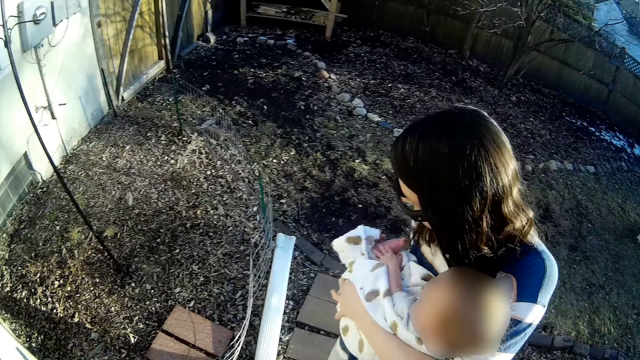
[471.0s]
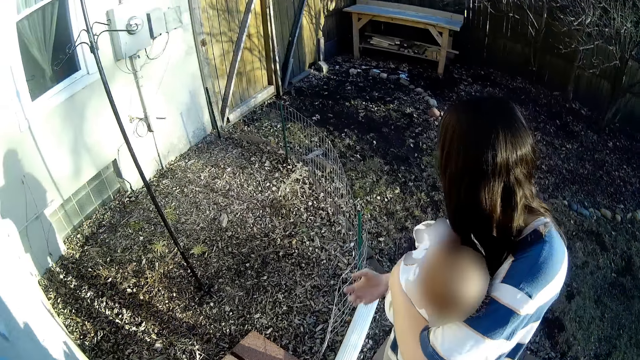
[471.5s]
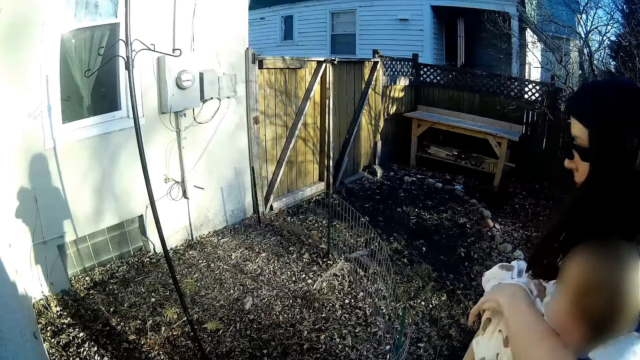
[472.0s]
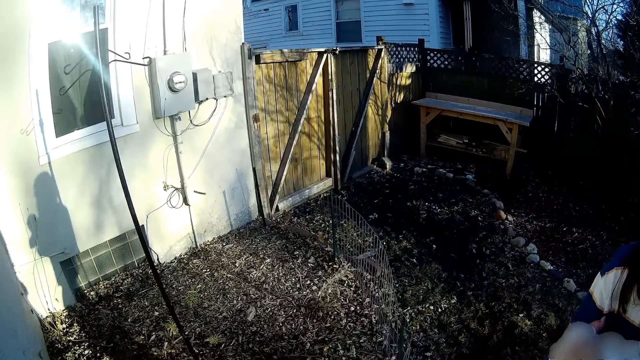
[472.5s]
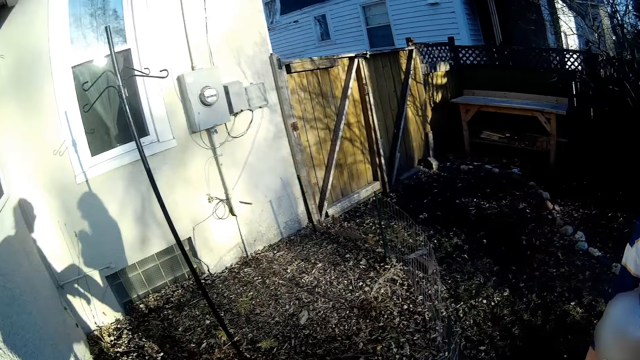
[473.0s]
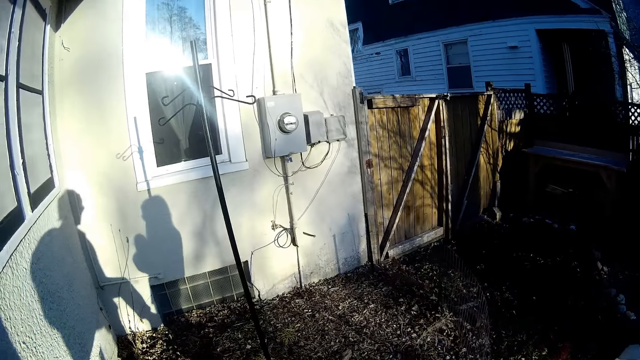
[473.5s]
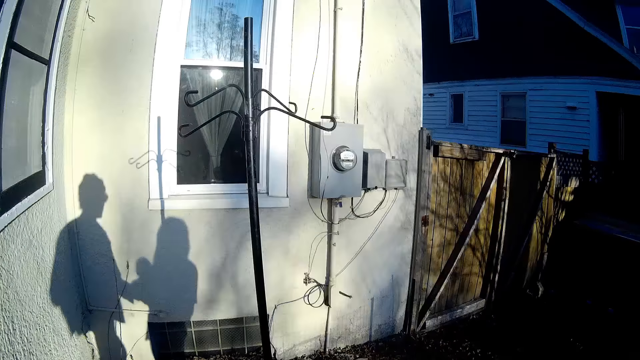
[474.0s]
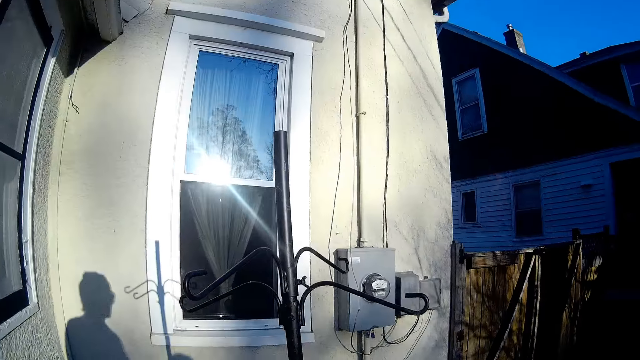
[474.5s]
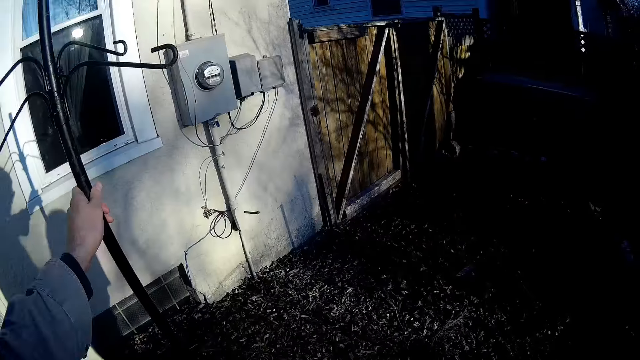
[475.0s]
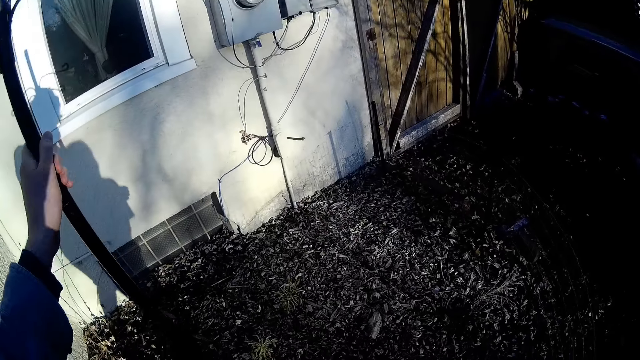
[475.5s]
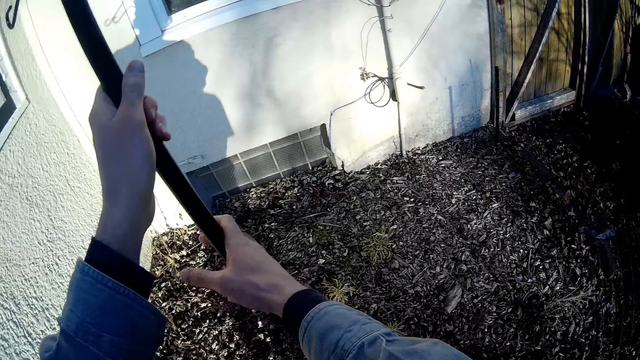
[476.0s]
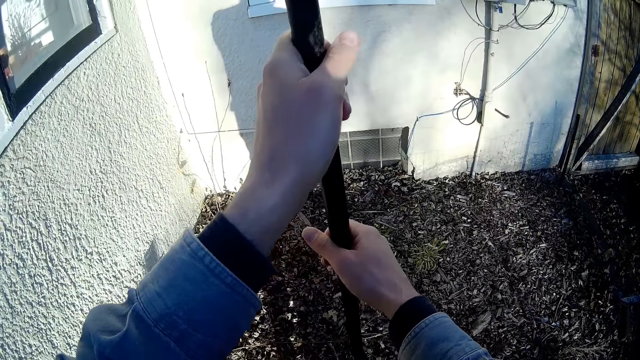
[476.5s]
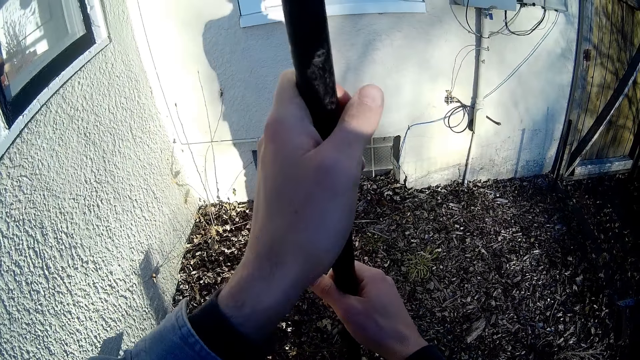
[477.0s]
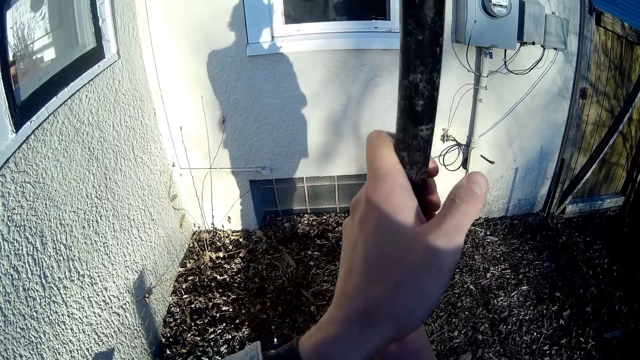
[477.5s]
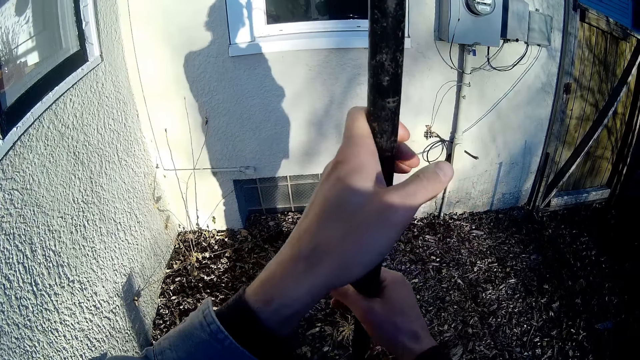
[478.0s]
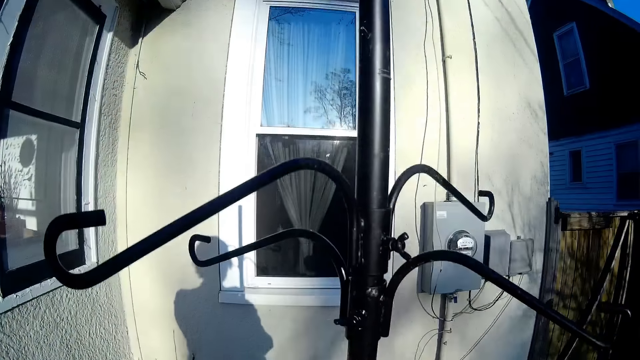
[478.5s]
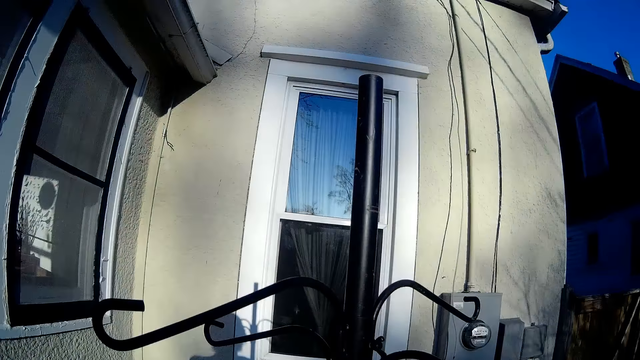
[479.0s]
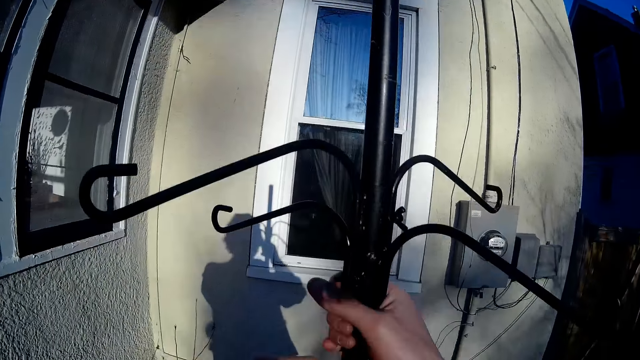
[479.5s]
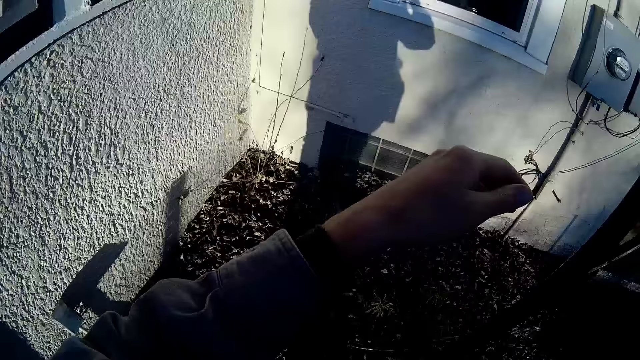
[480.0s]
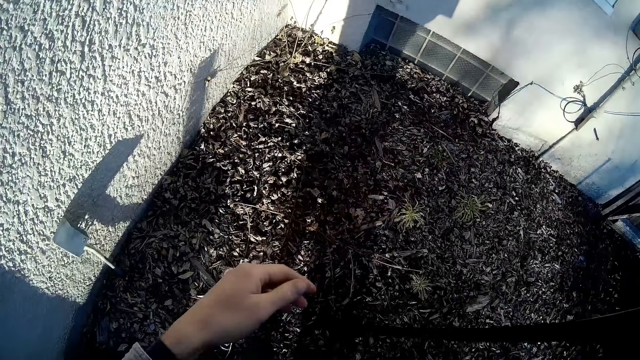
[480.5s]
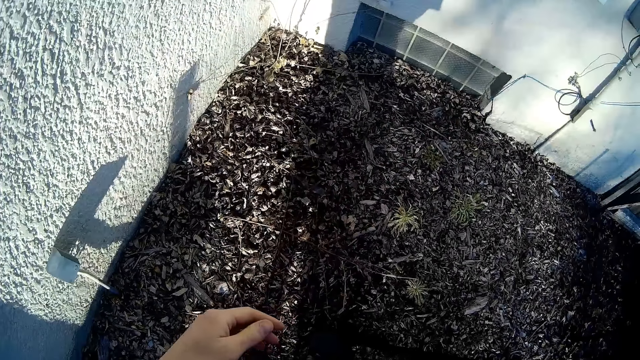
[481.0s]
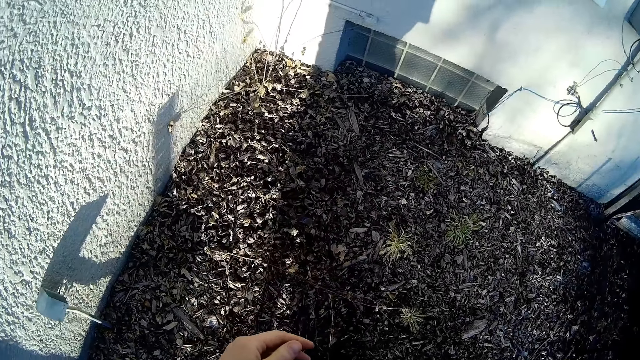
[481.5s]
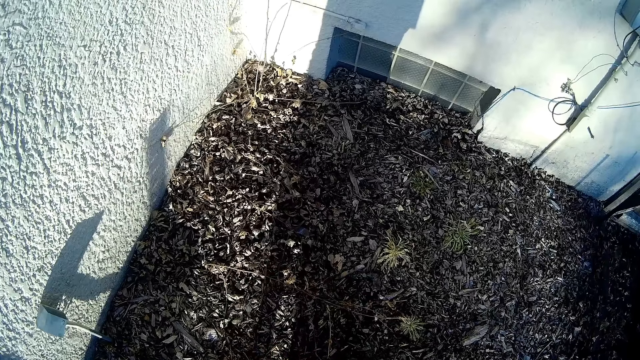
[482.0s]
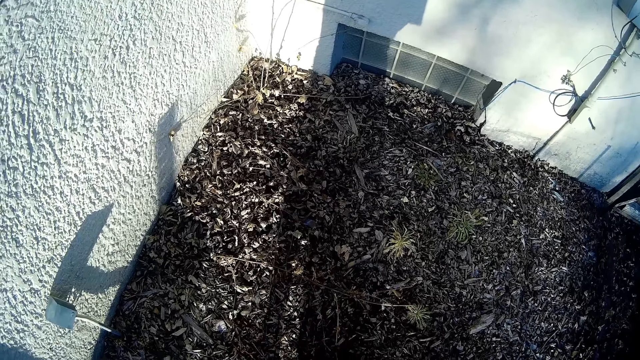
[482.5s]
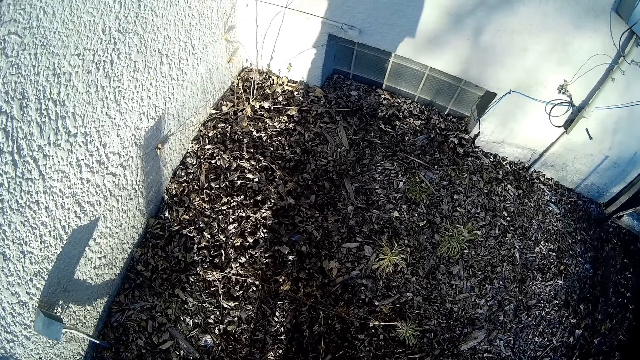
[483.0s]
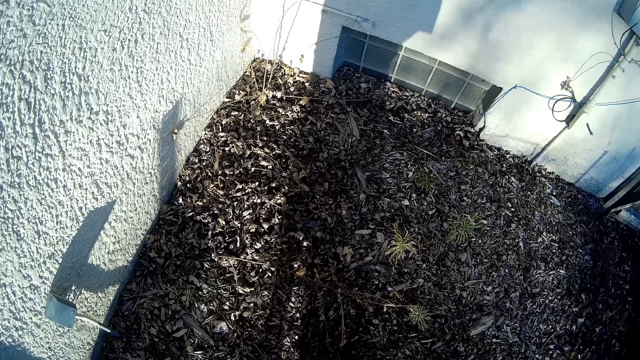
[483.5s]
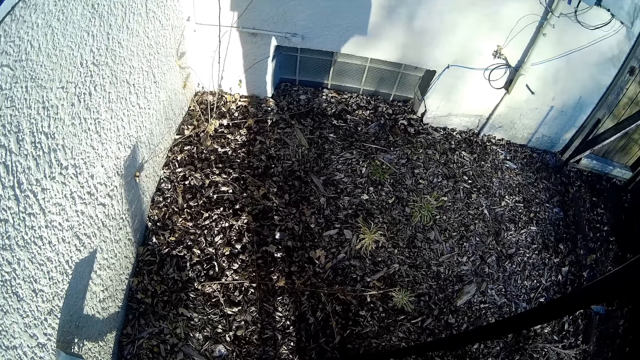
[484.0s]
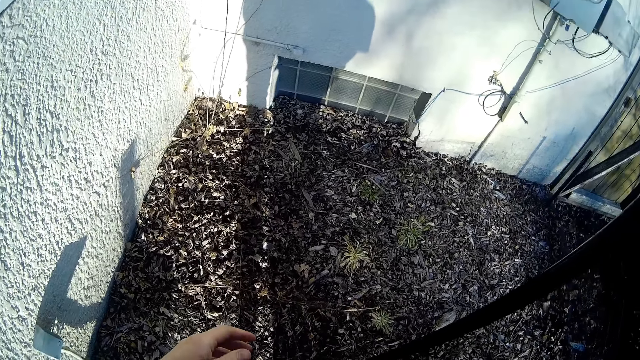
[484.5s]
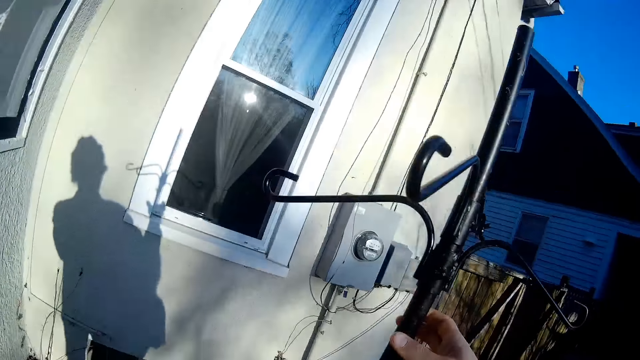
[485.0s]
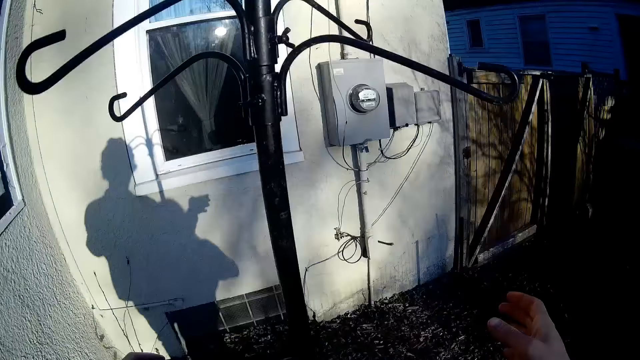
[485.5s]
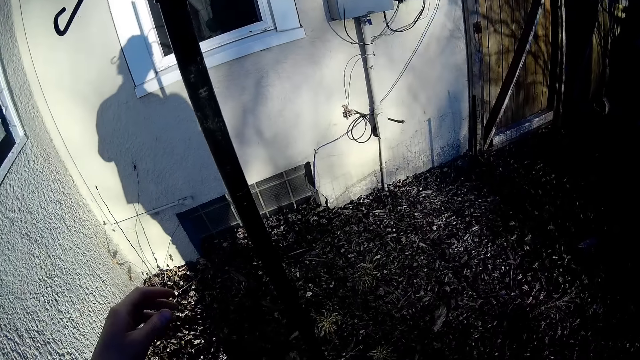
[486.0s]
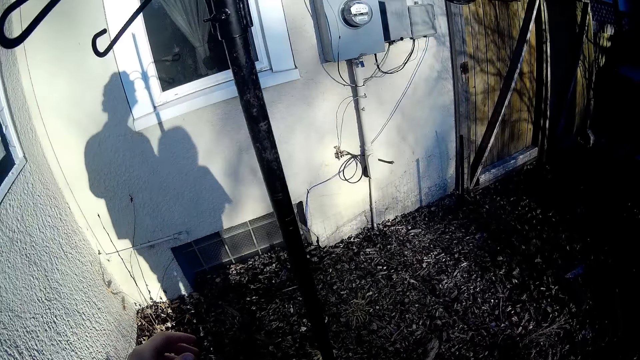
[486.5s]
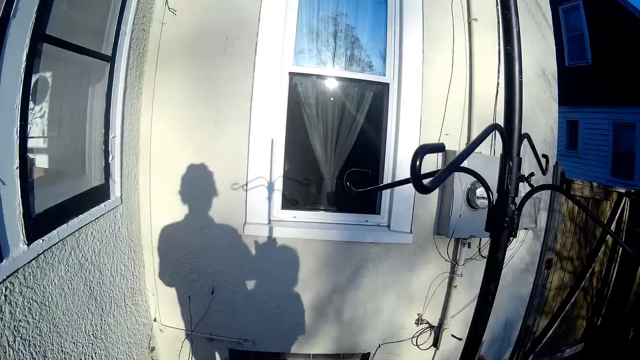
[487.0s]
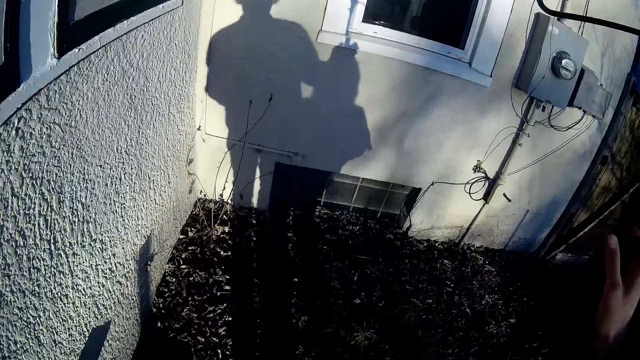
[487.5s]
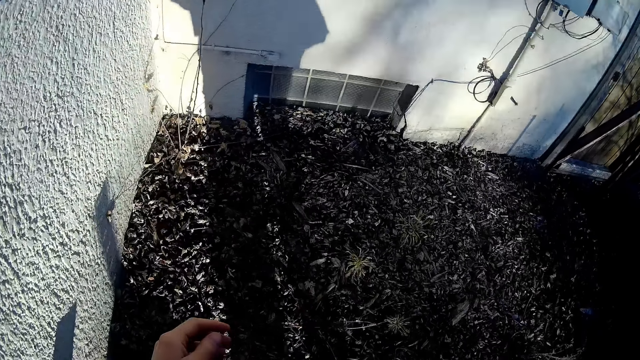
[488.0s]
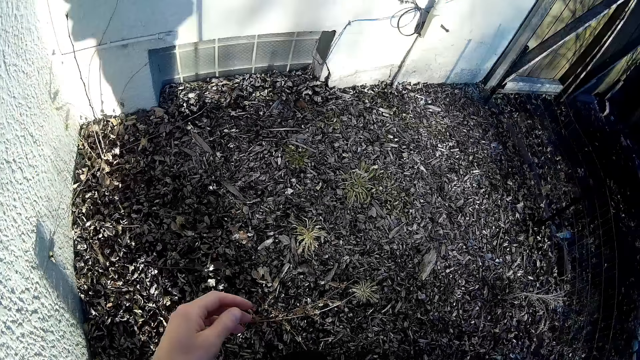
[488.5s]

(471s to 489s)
The camera wearer walks towards the steel rod in the compound. He fixes the steel rod in the house with both hands. He touches the pole. He touches the pole again. He removes his hands from the steel rod. He holds the steel rod with his right hand. He touches the pole.

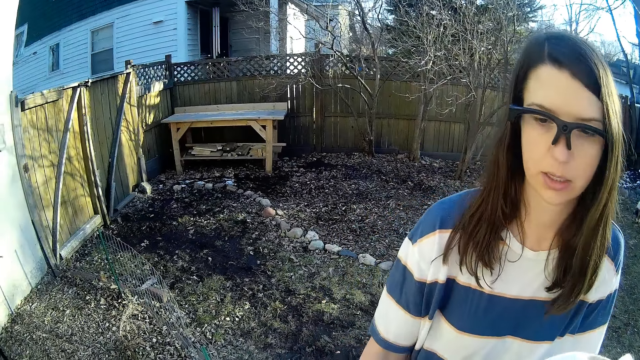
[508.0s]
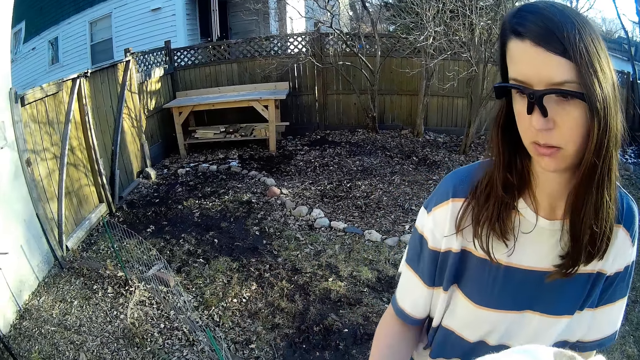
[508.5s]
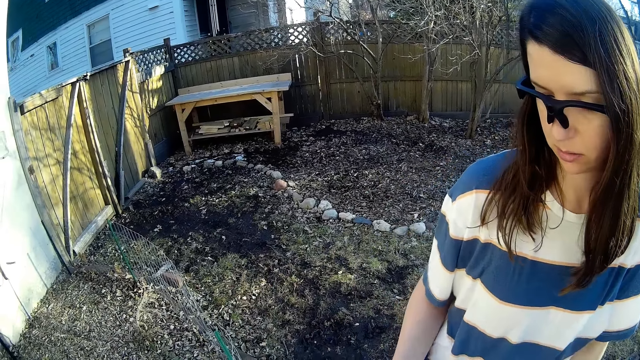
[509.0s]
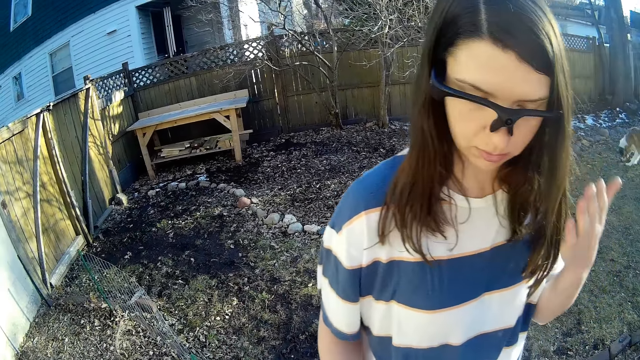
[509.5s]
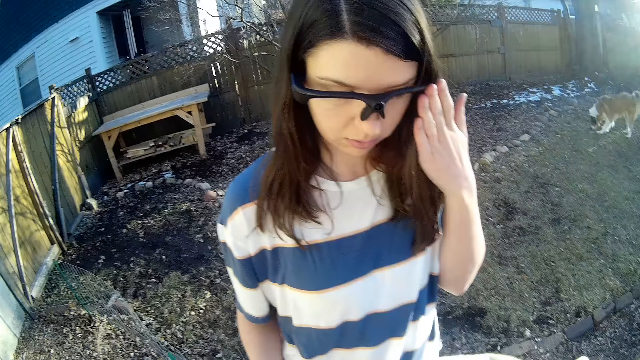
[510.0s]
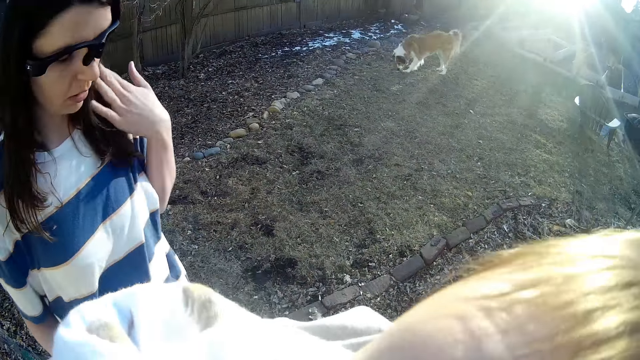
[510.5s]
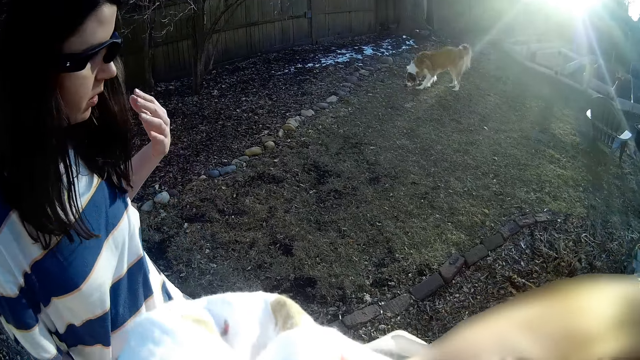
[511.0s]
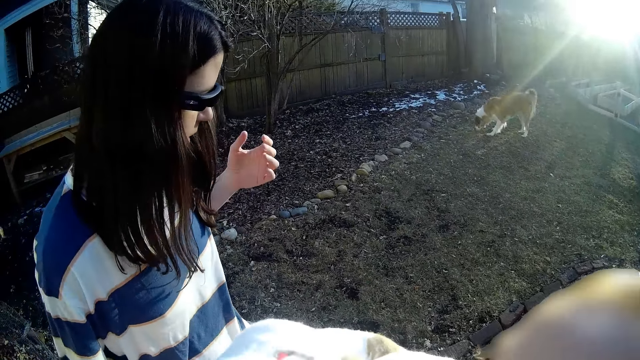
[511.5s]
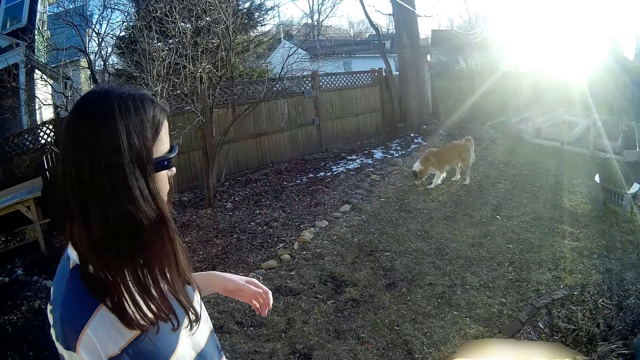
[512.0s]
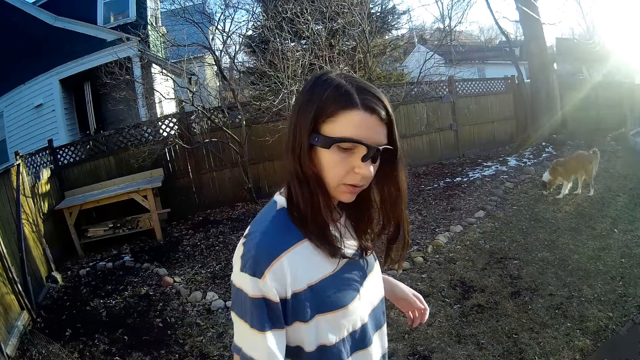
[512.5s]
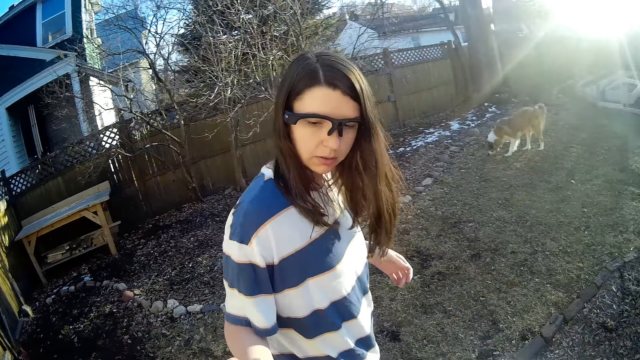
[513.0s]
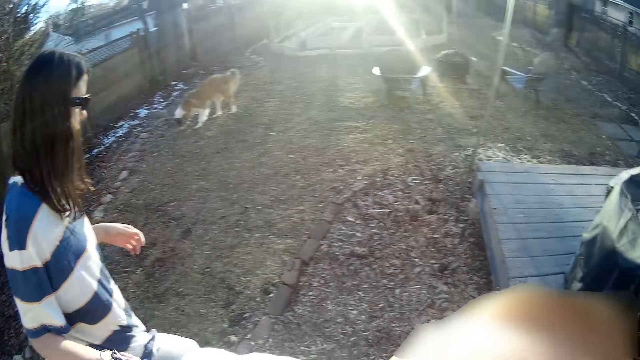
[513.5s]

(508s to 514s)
The woman adjusts a glass on her face with her left hand. The woman walks.
